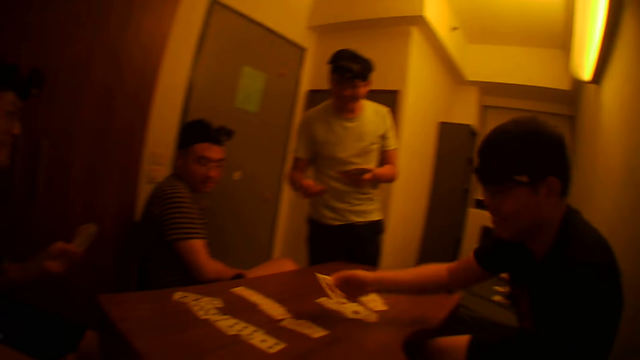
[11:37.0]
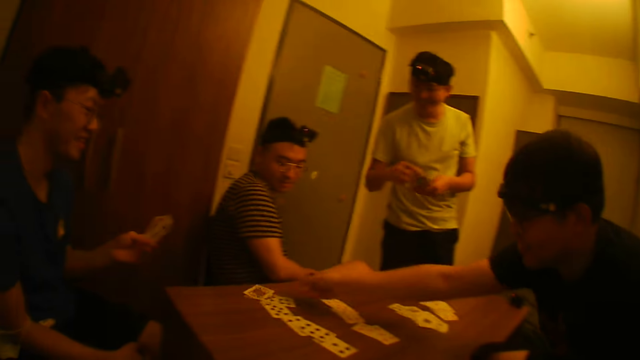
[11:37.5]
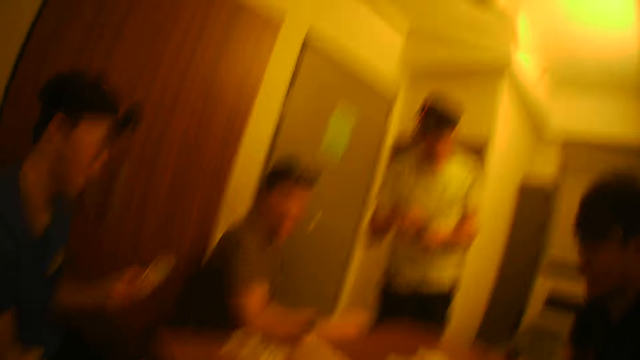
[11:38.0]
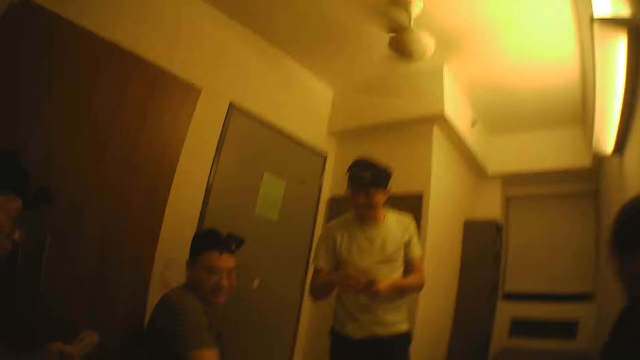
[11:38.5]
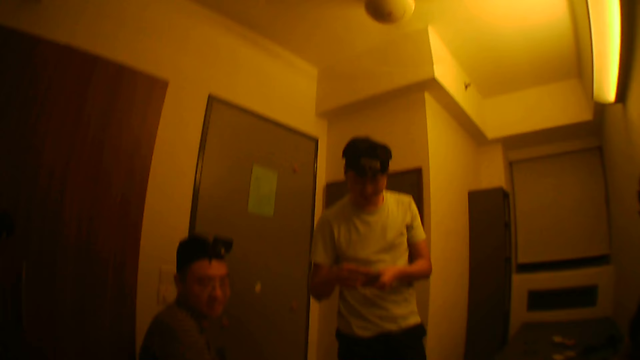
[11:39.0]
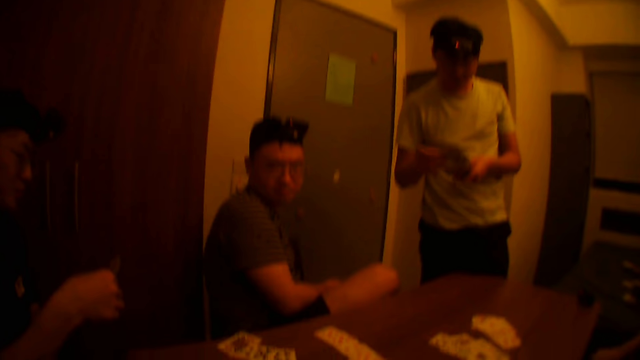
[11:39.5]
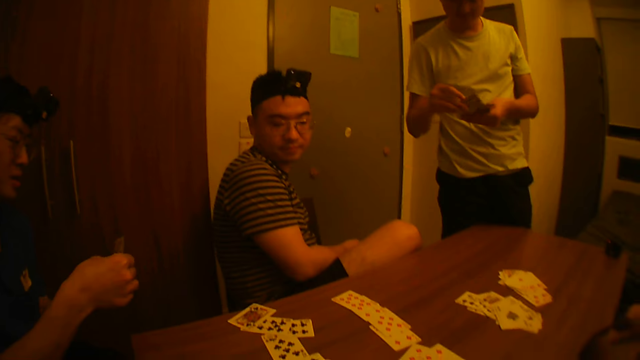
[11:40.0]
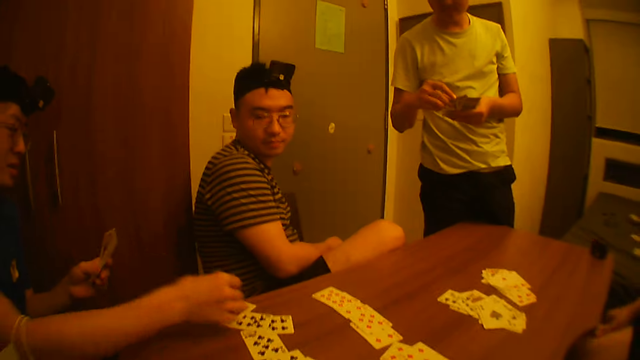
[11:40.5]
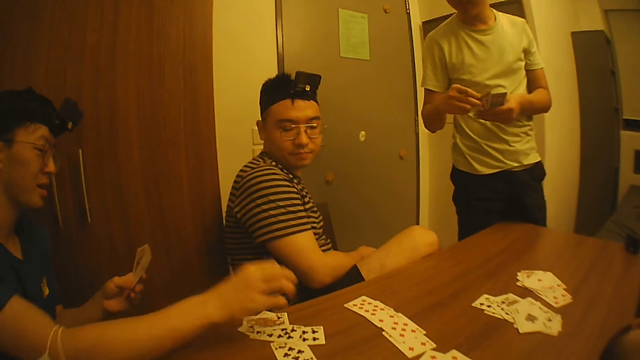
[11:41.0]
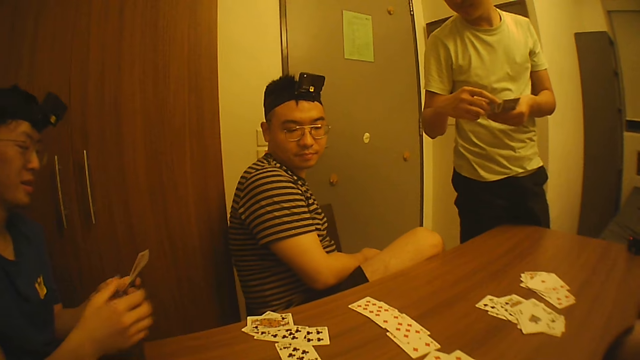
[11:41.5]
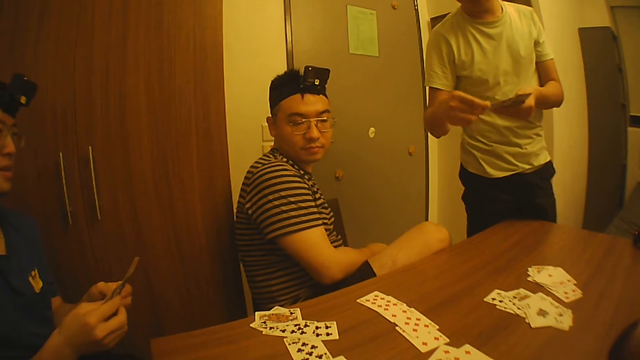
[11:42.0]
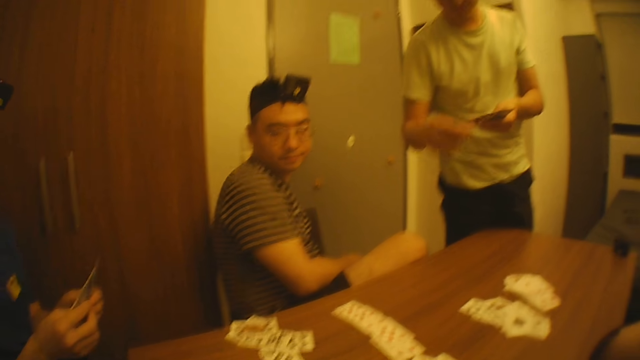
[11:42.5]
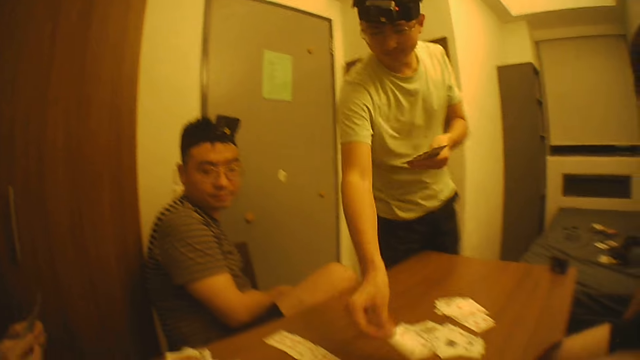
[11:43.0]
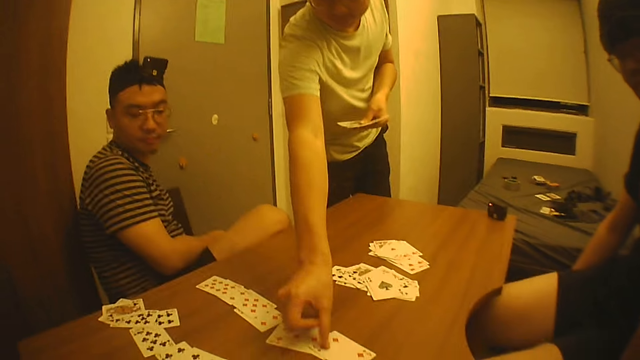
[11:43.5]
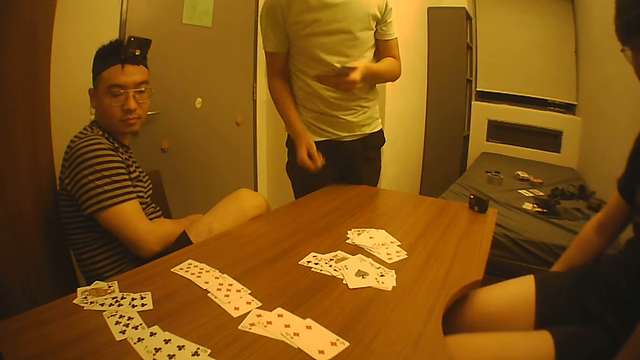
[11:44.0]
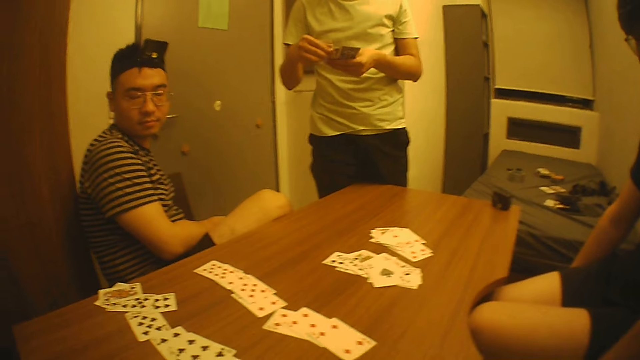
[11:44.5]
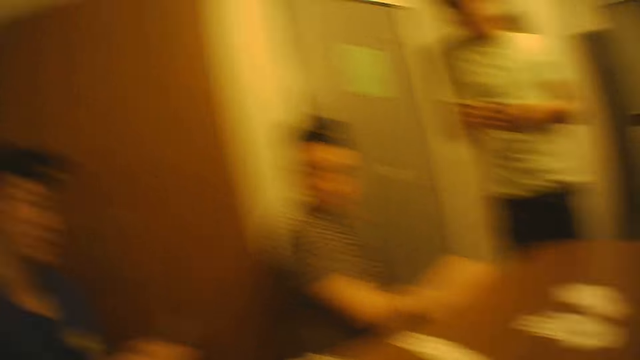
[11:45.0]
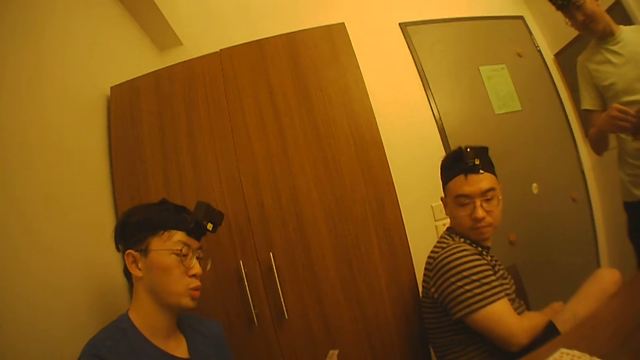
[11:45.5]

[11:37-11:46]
A man plays poker. Another man holds the cards with his left hand. A third man drops the card on the table with his right hand. The camera wearer looks at the men. The second man picks a card from the cards in his left hand with his right hand and drops the card on the table with his right hand. A man plays poker. The second man holds the card with both hands. The camera wearer looks at the men. Another man picks a card from the cards in his left hand with his right hand and drops the card on the table with his right hand. A man plays poker. The camera wearer looks at the men.

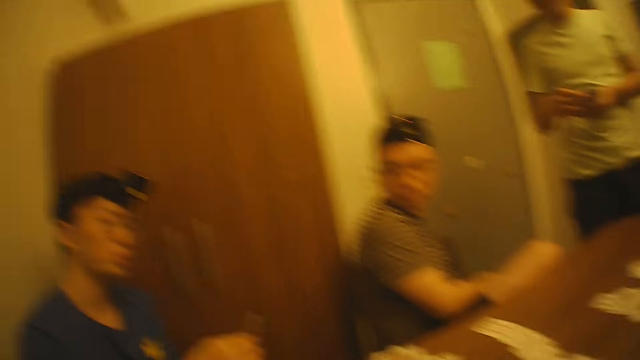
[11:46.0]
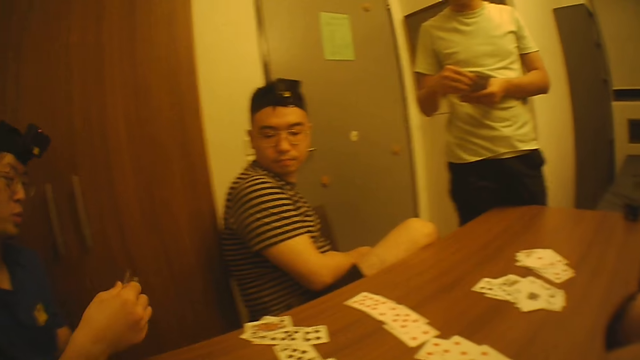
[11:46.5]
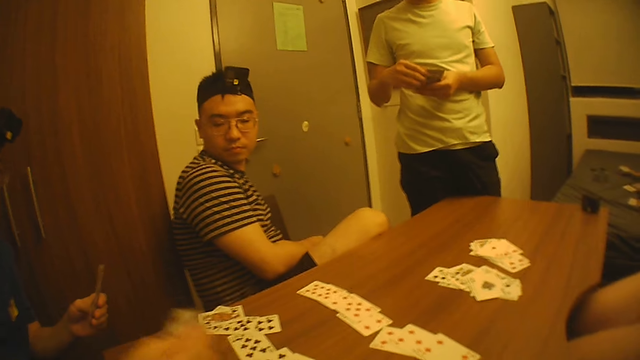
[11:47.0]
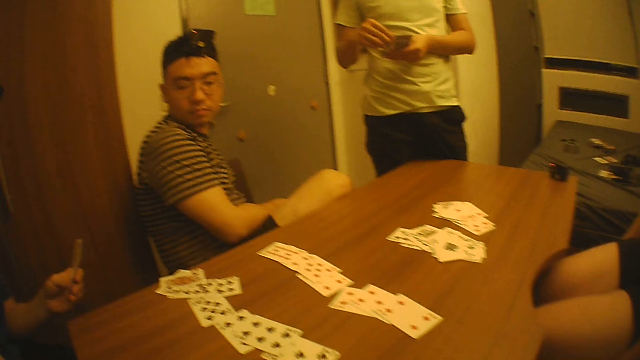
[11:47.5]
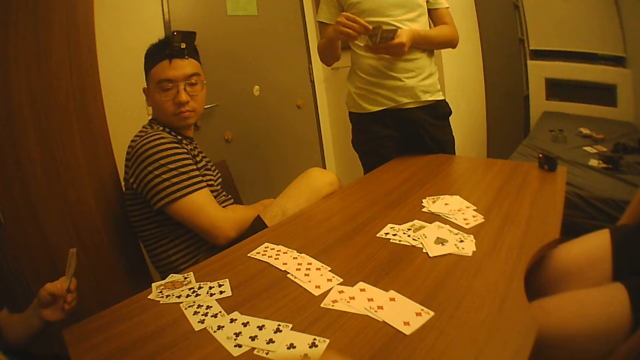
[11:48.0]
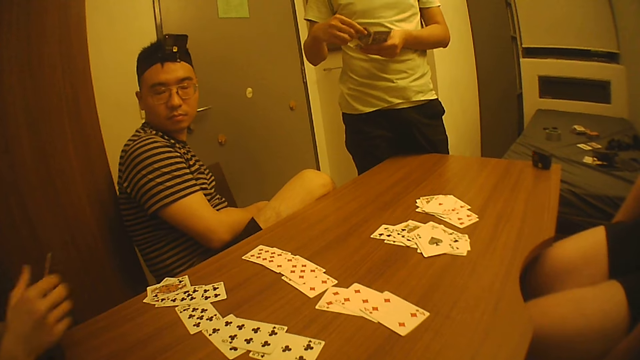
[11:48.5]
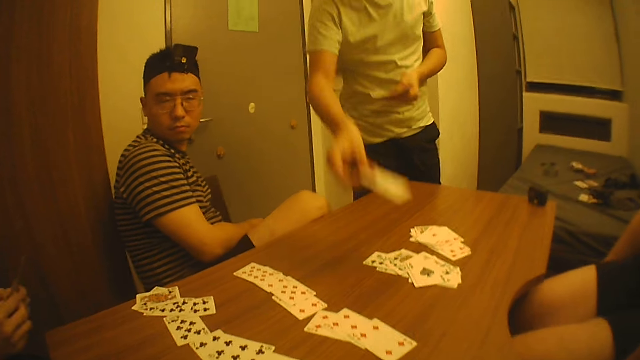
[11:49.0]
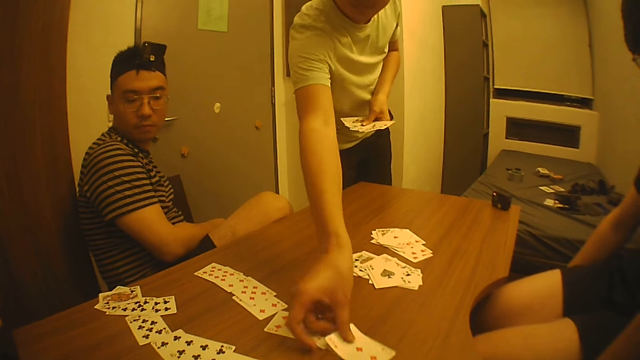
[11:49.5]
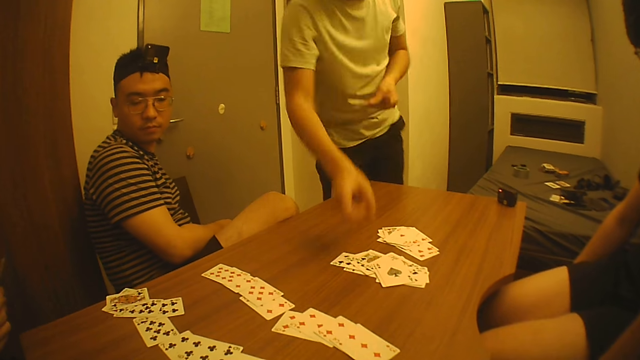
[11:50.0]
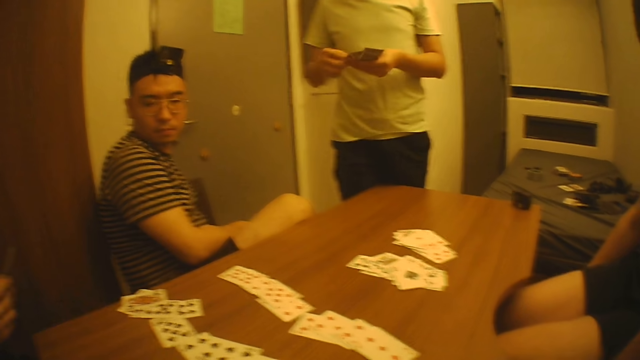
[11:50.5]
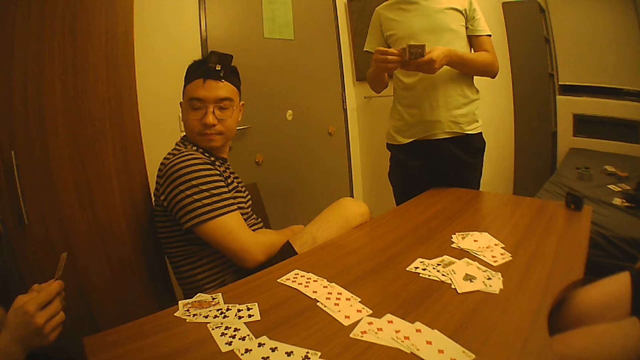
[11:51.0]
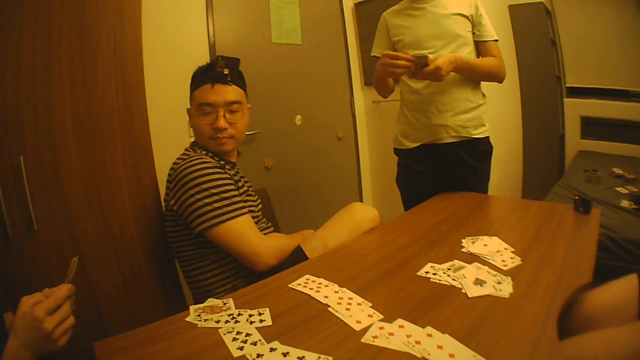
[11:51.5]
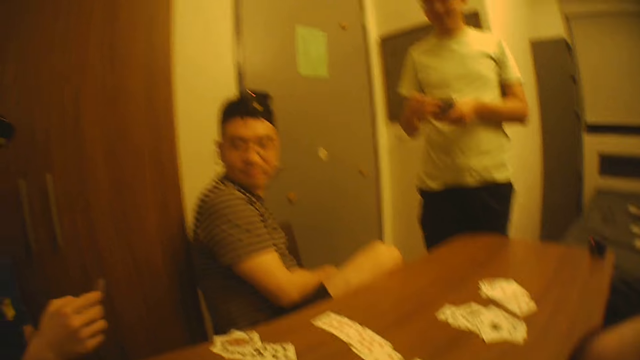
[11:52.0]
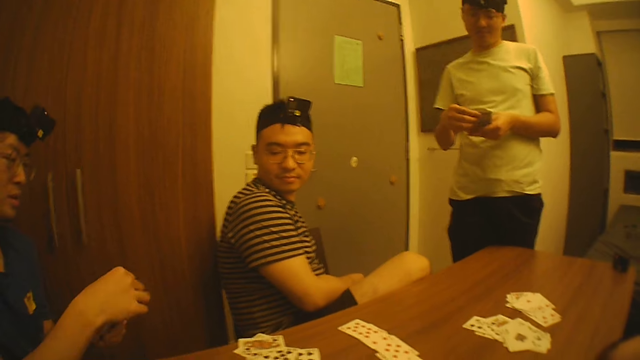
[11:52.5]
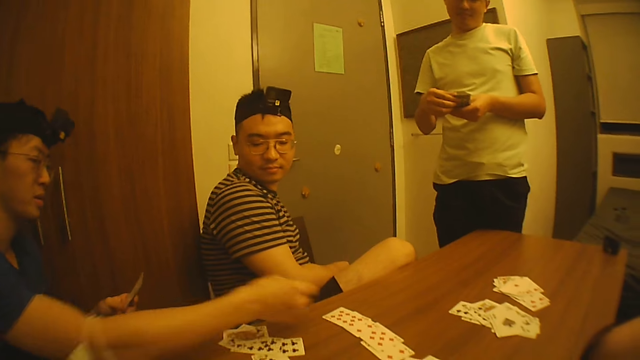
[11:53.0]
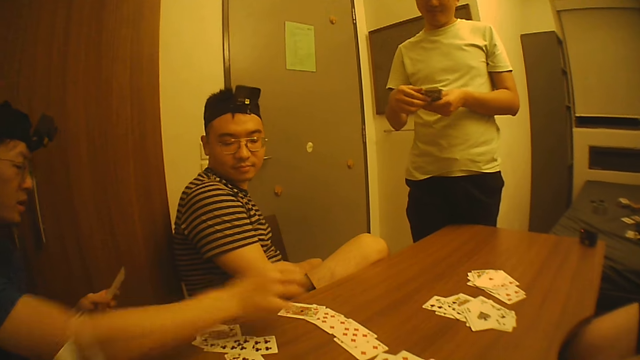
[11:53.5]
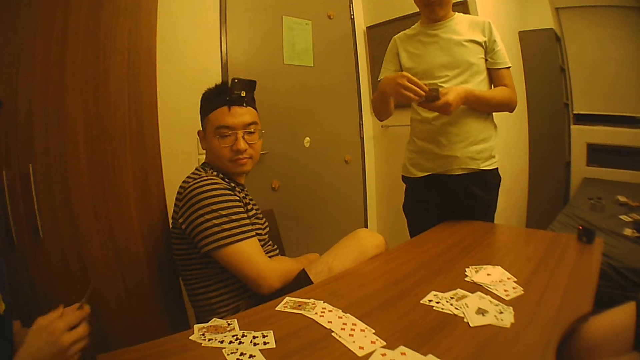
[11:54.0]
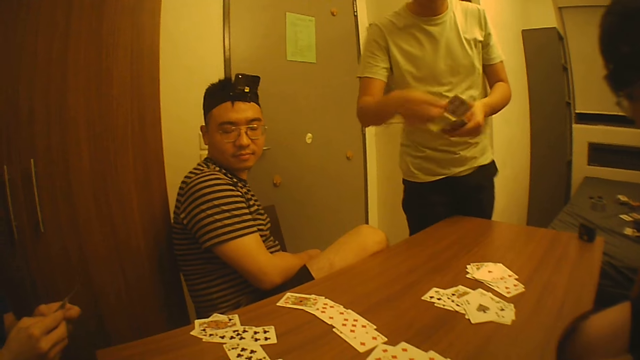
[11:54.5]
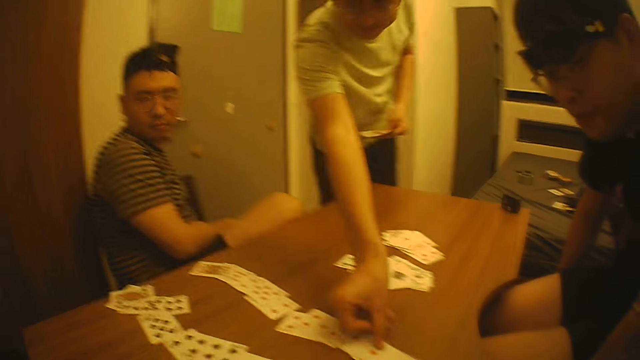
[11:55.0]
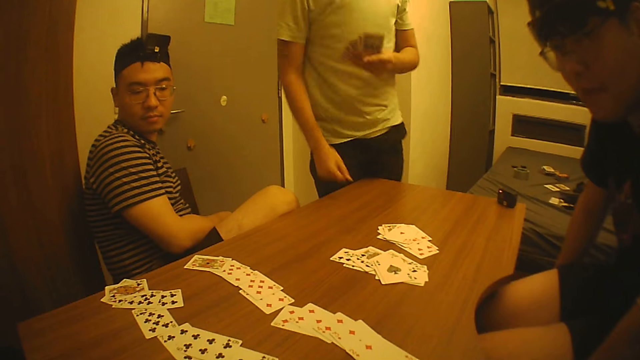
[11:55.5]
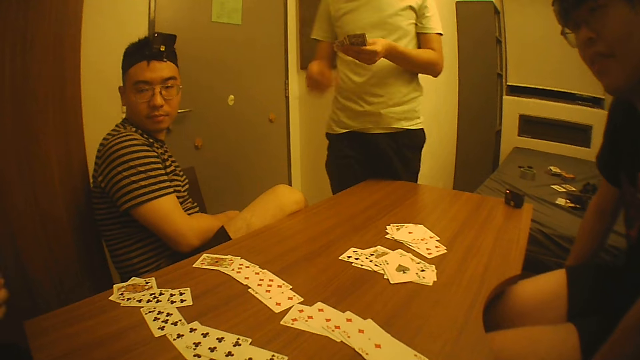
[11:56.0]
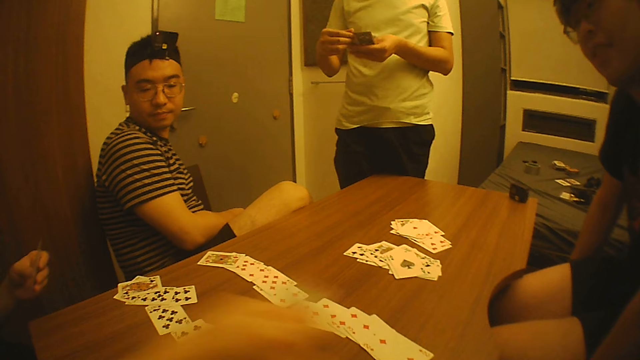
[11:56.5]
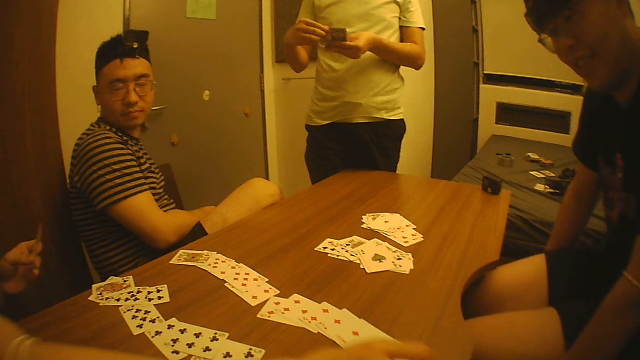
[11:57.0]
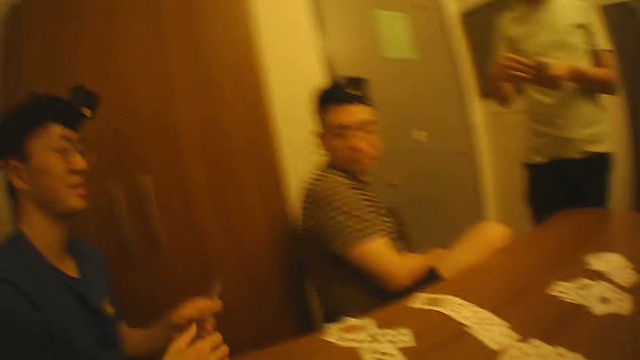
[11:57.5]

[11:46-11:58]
A man picks a card from the cards in his left hand with his right hand and drops the card on the table with his right hand. Another man plays poker. The first man holds the cards with both hands. A third man drops the card on the table with his right hand. Another man plays poker. The third man spreads the cards in his left hand with his right hand. The camera wearer looks at the men. The first man picks a card from the cards in his left hand with his right hand and drops the card on the table with his right hand. A man plays poker. The first man holds the cards with both hands. The third man picks a card from the cards in his left hand with his right hand. A man plays poker. The third man drops the card on the table with his right hand. A man plays poker. The third man holds the cards with both hands. The first man drops the card on the table with his right hand.
